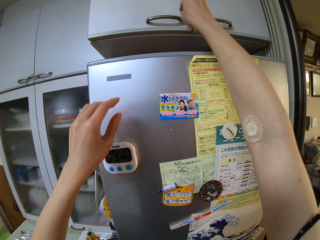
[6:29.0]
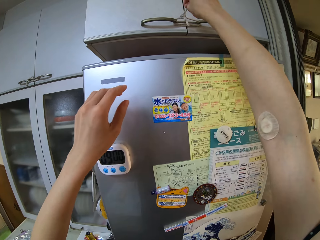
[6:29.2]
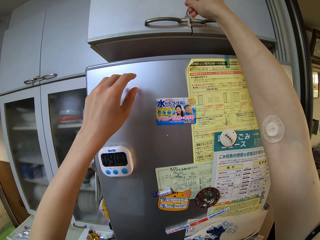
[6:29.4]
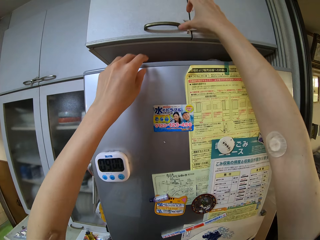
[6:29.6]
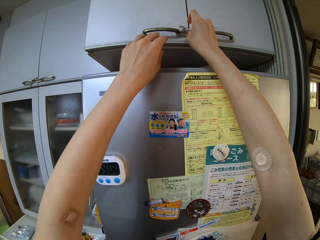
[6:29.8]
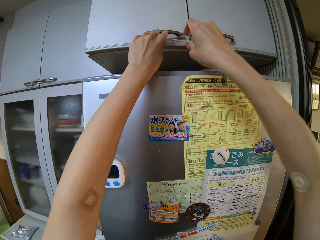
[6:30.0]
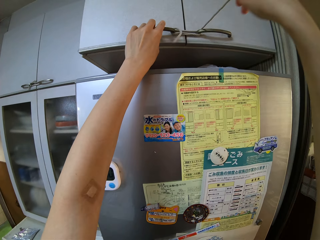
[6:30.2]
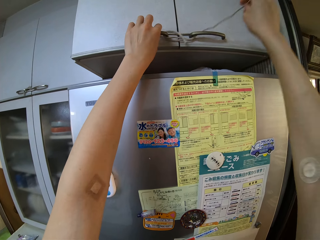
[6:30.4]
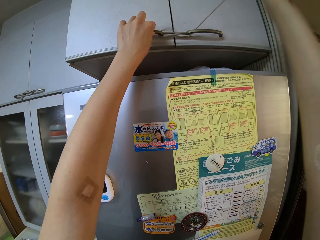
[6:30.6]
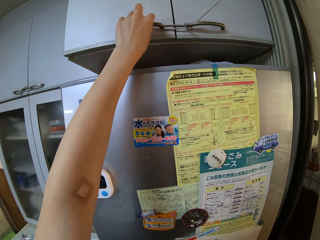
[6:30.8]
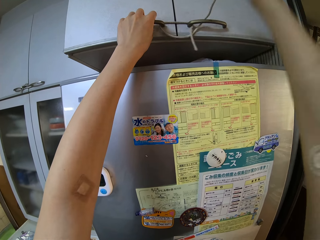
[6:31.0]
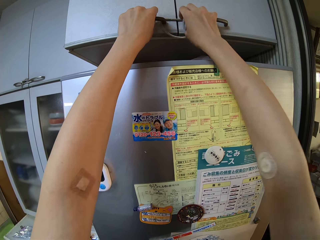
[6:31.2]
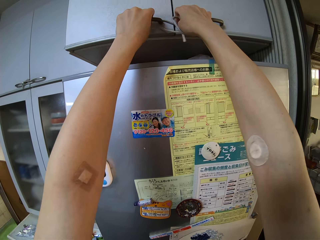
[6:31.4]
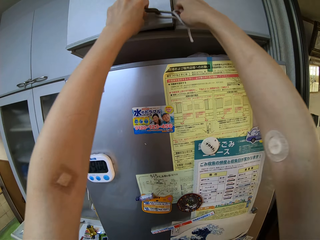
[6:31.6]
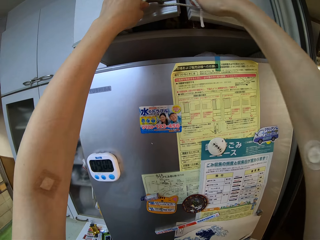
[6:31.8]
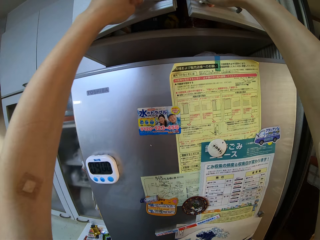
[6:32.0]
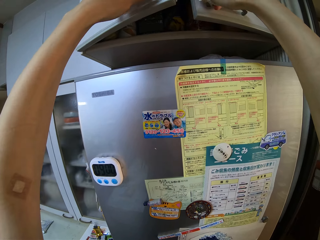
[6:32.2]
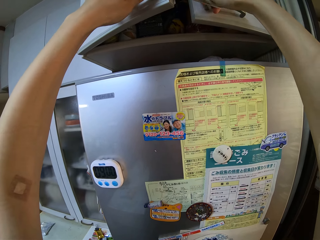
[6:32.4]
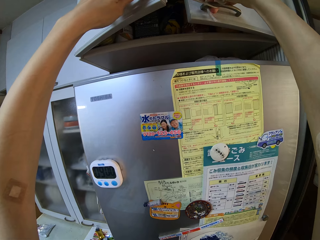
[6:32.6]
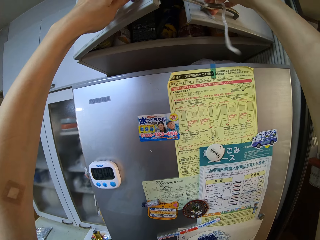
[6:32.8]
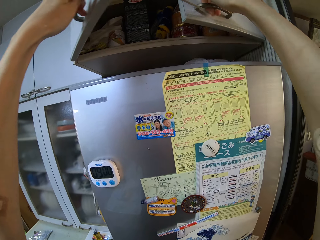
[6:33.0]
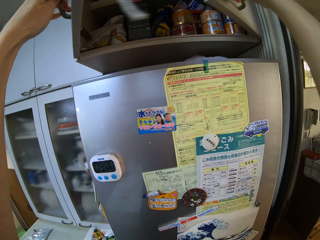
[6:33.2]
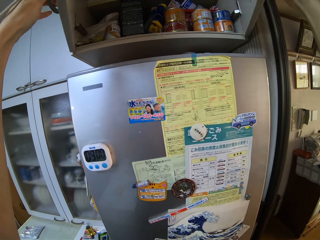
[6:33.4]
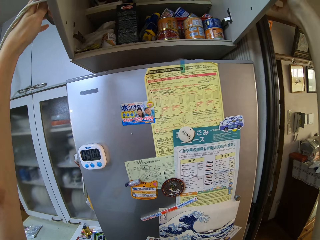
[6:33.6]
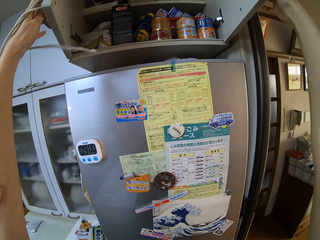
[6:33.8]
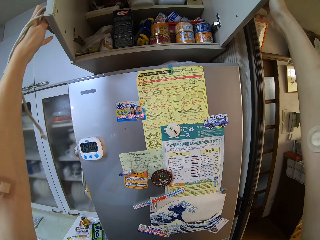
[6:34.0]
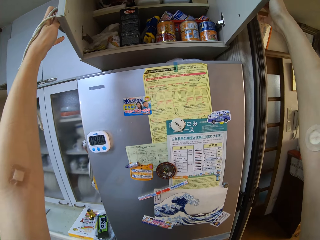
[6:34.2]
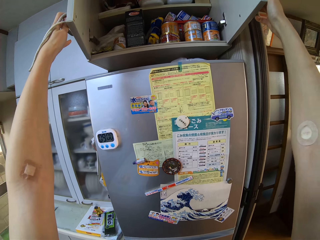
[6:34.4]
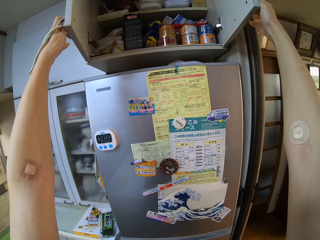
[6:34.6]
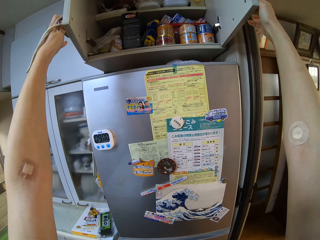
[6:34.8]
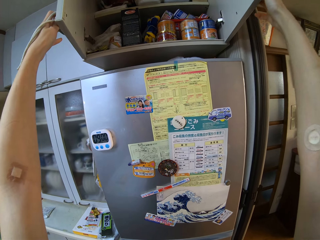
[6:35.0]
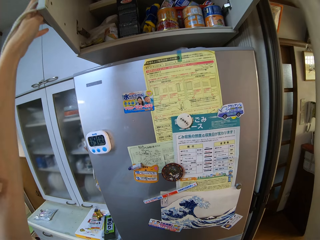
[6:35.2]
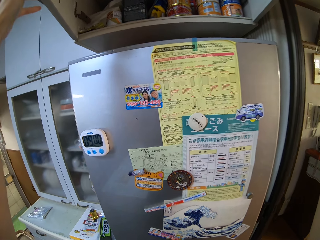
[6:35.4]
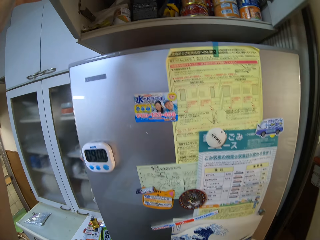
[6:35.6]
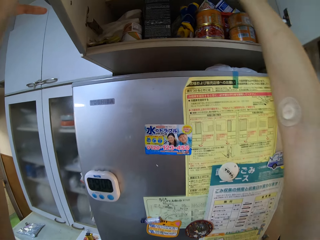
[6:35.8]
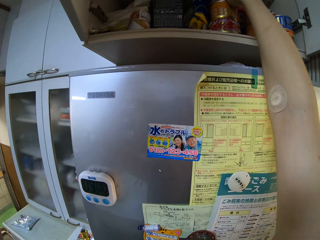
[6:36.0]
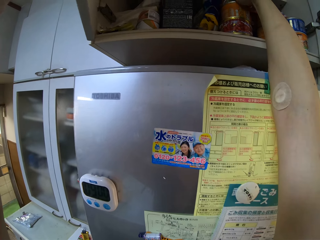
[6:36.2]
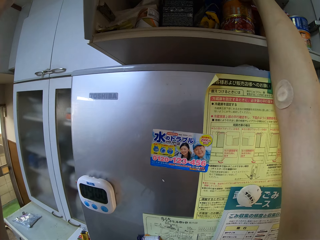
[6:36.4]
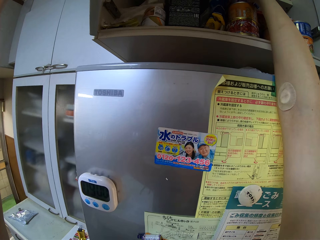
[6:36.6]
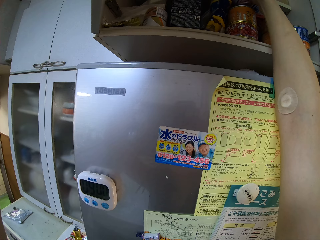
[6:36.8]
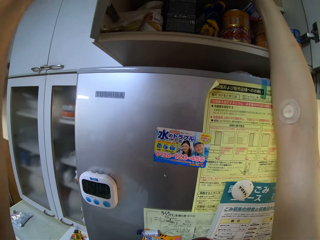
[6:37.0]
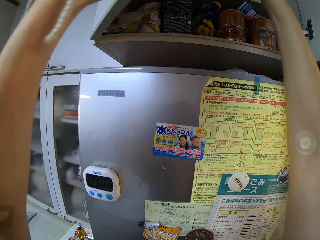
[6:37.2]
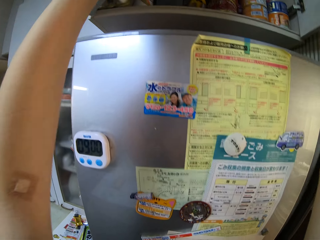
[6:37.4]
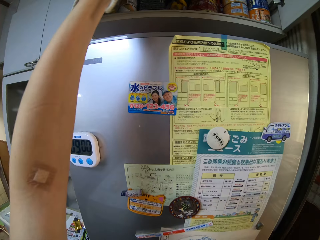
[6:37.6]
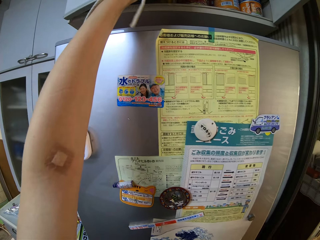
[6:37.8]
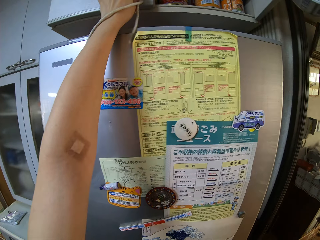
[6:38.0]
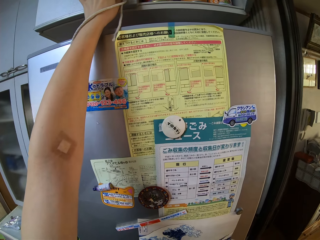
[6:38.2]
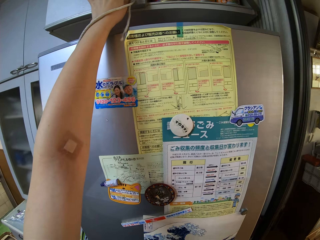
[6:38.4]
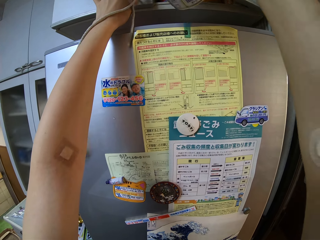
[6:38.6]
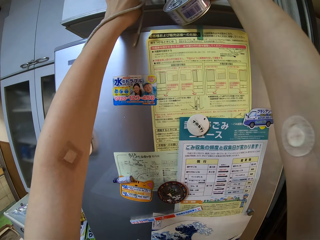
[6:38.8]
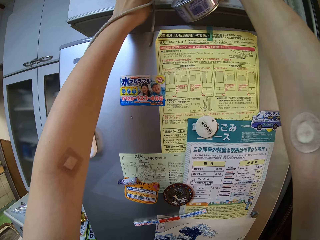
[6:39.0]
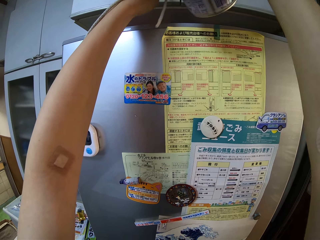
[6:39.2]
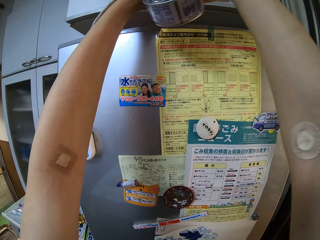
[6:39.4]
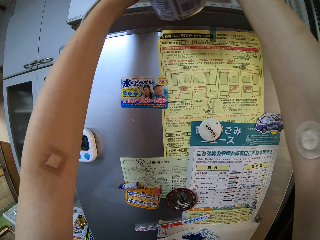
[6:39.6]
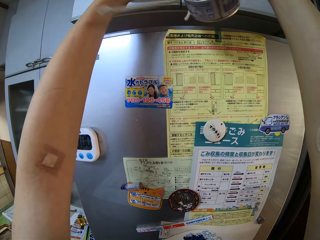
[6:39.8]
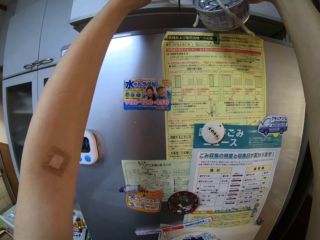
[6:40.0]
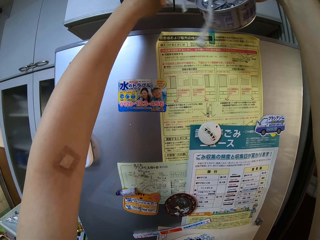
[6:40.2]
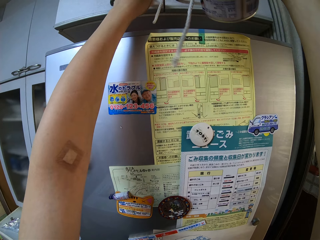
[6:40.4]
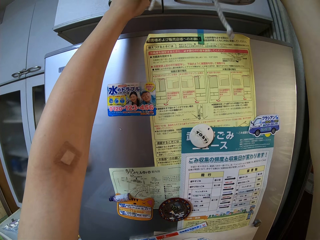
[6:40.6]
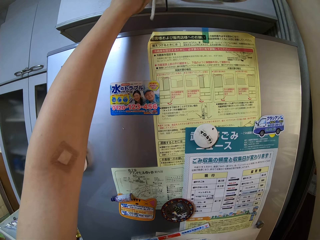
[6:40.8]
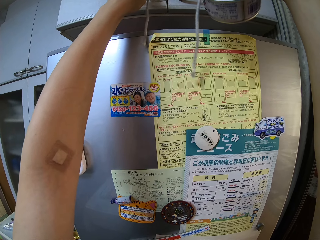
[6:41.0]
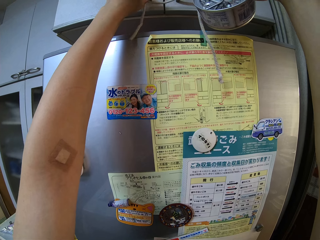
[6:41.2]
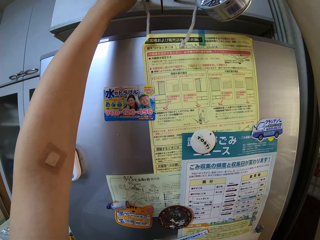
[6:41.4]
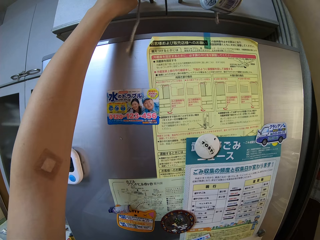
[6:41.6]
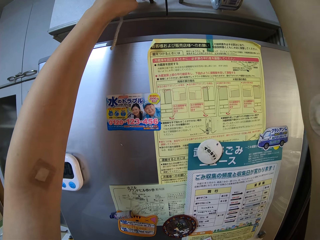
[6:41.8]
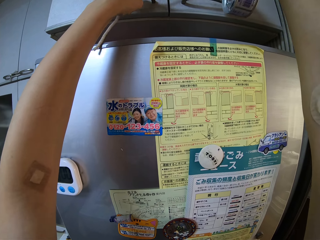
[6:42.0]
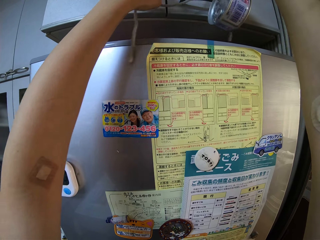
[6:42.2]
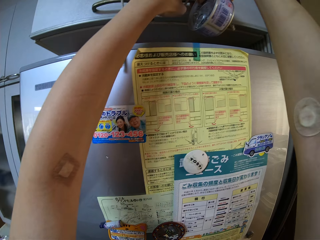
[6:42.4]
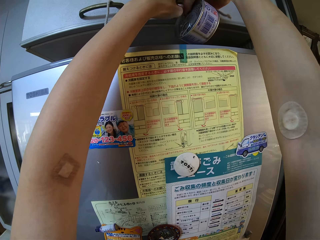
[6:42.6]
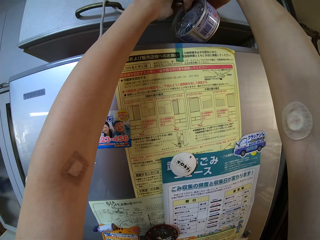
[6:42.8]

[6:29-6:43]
The camera wearer unties a rope on a cupboard with her right hand. She opens the cupboard with her left hand. She opens the cupboard with her right hand. She picks a can of tuna from the cupboard. She closes the cupboard with her left hand. She closes the cupboard with her right hand. She hooks the rope on the cupboard door handles.

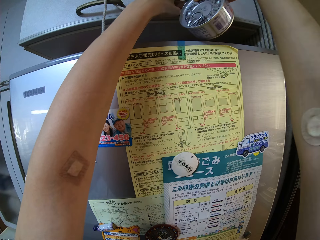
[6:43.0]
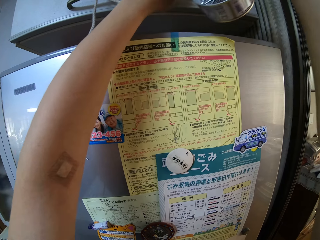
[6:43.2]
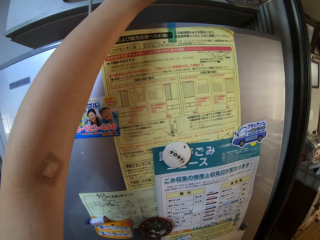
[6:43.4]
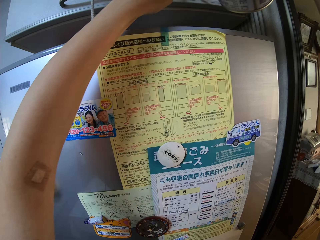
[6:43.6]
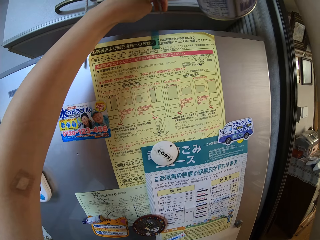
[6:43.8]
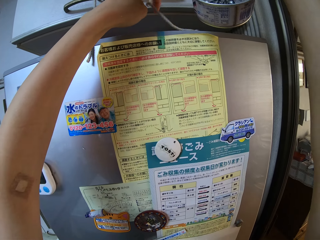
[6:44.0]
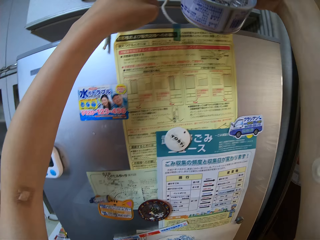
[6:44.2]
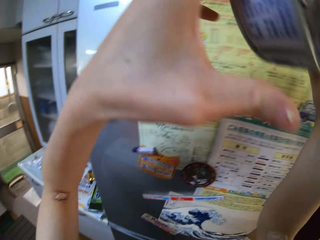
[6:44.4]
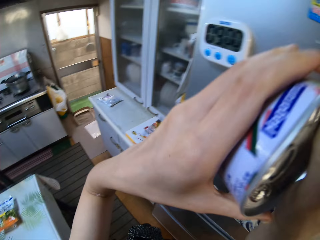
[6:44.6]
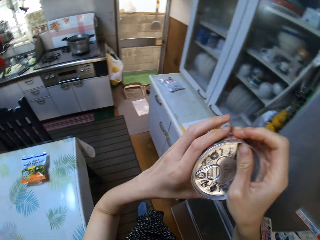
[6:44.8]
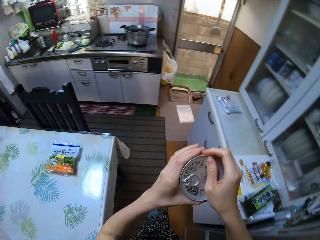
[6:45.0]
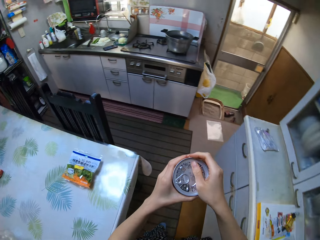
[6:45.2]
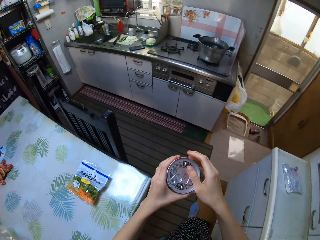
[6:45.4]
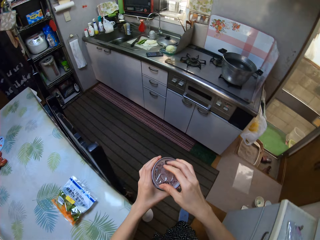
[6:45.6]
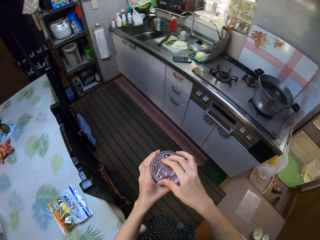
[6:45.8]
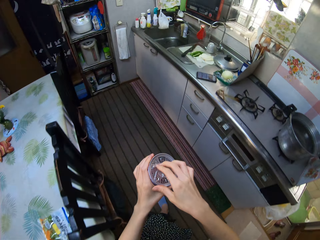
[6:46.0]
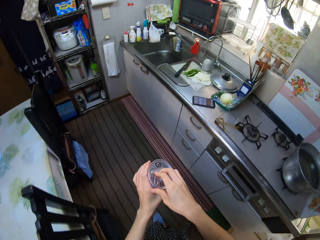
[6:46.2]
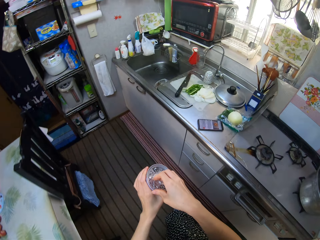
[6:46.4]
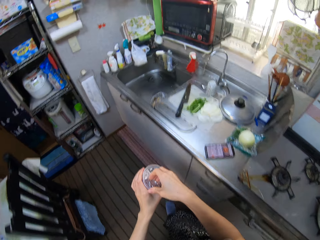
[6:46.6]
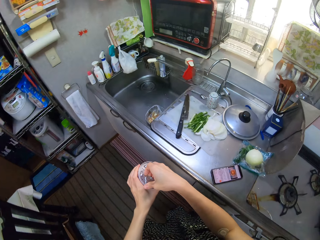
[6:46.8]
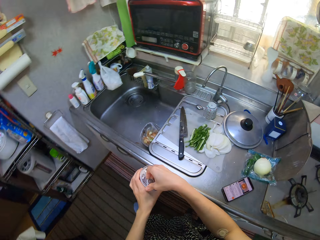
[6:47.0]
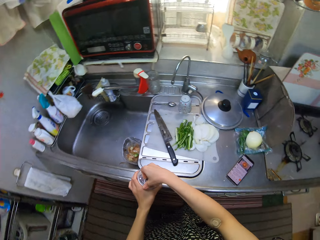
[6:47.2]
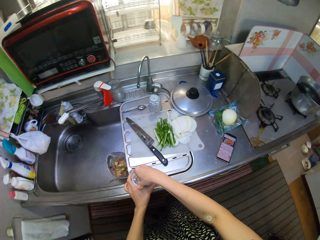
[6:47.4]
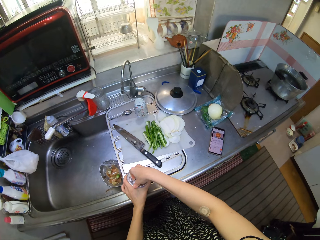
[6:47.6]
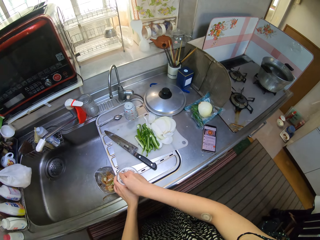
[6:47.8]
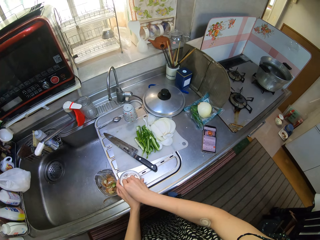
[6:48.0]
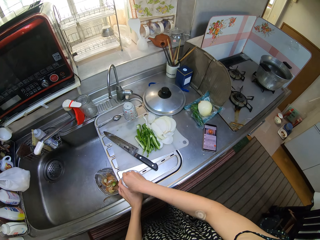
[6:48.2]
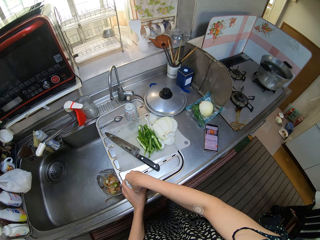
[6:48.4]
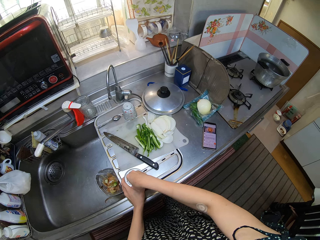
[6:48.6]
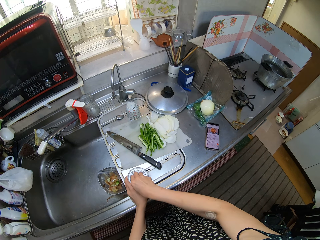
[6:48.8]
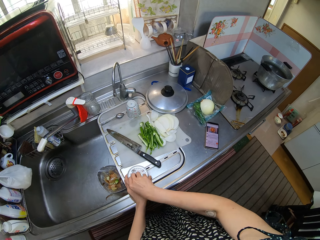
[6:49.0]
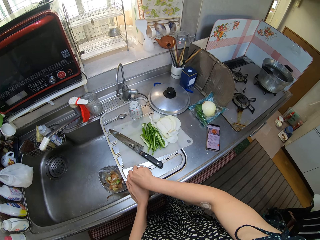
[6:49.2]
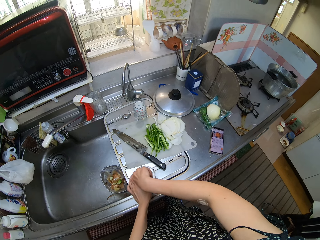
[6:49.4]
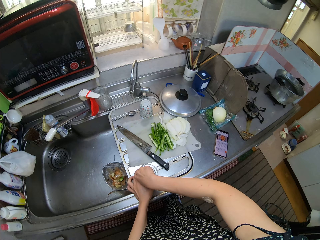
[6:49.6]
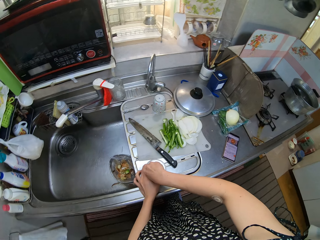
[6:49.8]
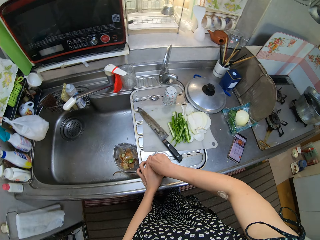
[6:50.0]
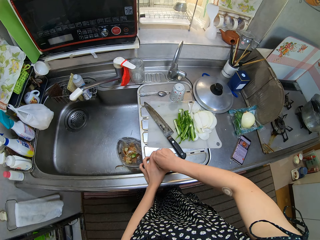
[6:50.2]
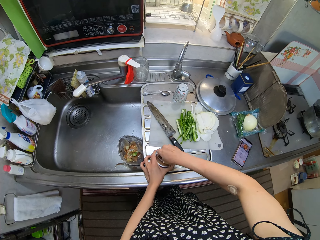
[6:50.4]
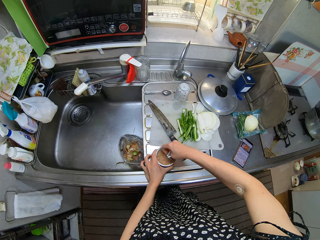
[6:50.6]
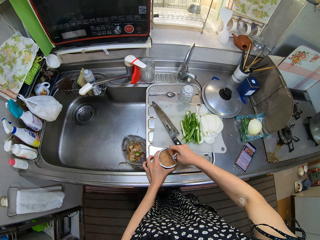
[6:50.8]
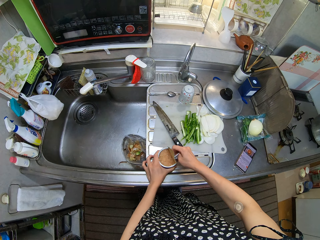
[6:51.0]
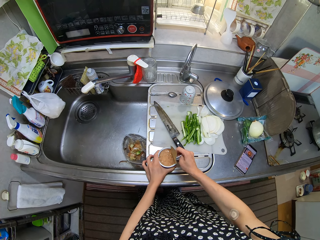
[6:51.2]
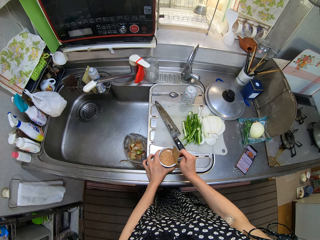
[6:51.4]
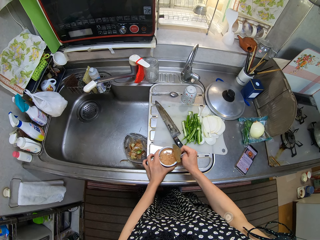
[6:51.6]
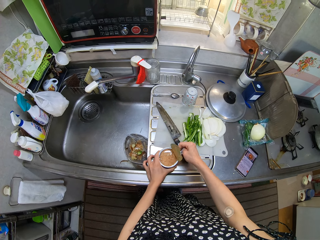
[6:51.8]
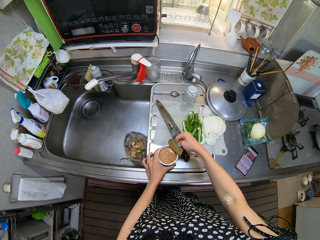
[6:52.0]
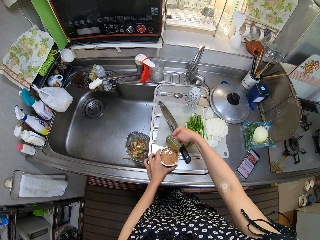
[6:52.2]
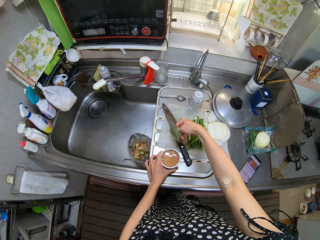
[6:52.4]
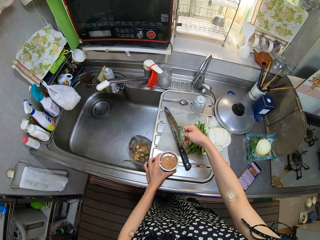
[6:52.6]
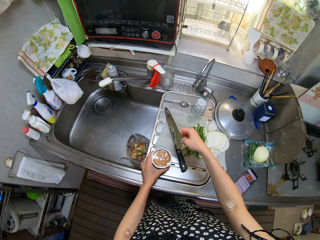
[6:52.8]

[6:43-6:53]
The camera wearer walks to the kitchen top. She opens the can of tuna with her right hand. She drops the can of tuna on the counter.
